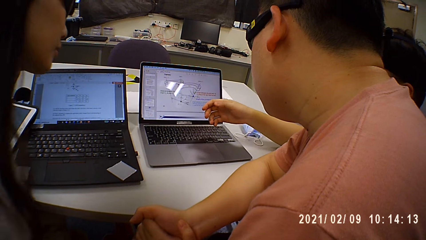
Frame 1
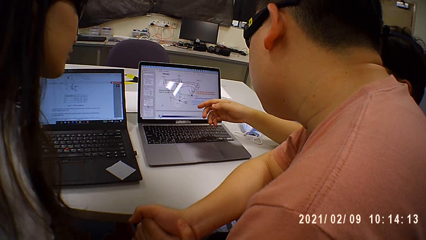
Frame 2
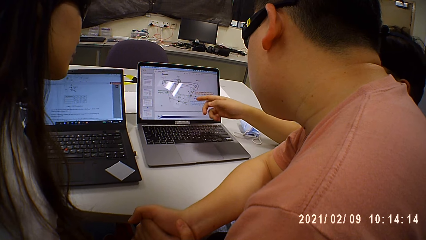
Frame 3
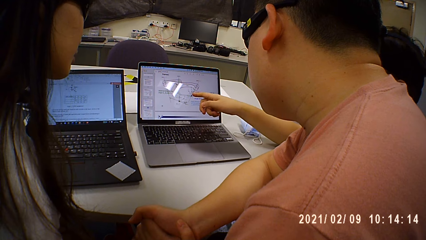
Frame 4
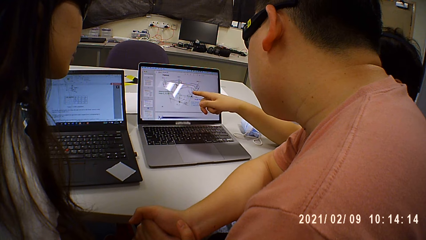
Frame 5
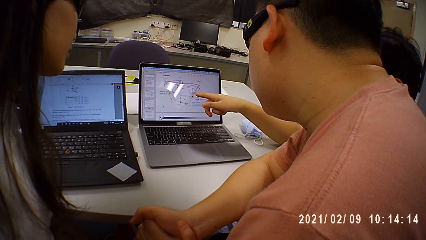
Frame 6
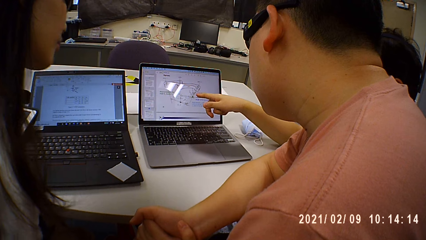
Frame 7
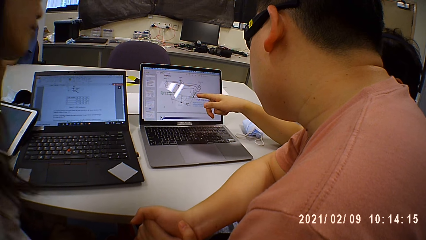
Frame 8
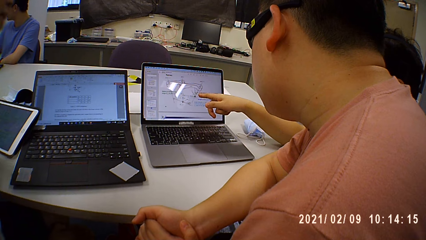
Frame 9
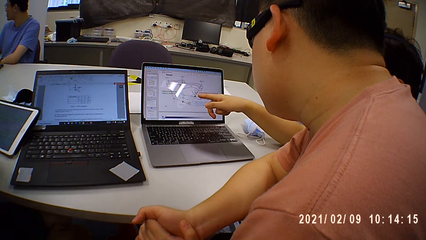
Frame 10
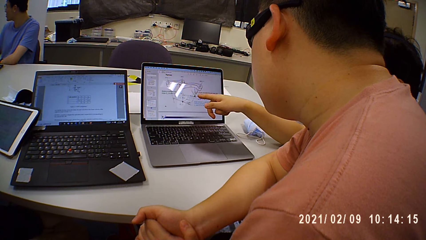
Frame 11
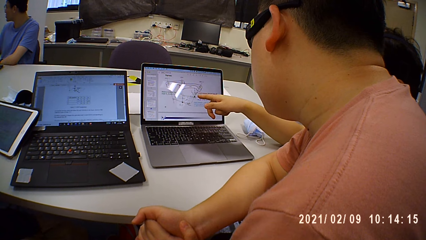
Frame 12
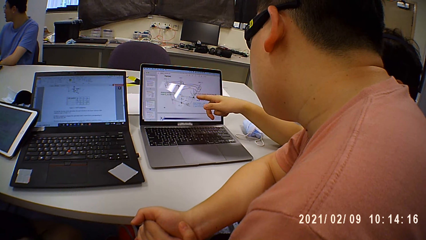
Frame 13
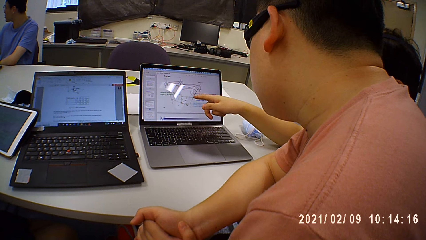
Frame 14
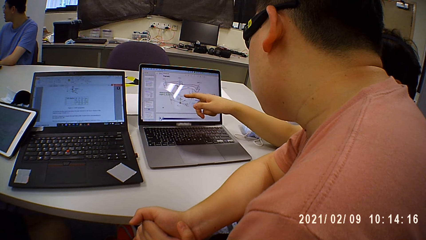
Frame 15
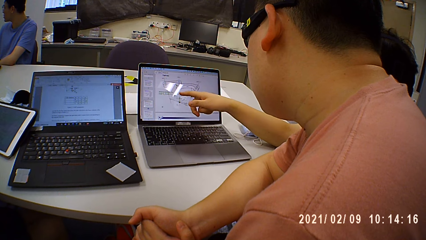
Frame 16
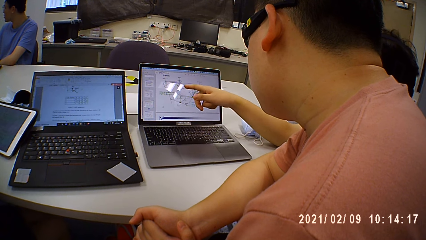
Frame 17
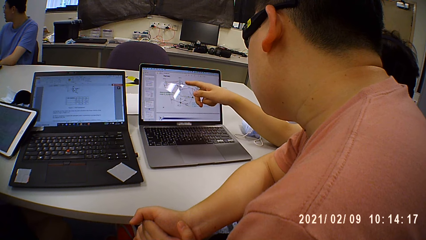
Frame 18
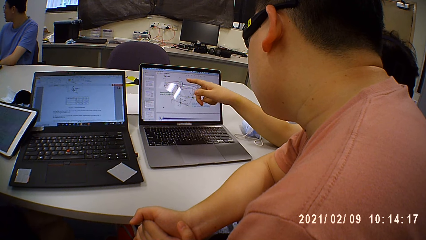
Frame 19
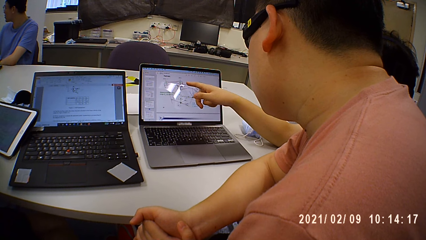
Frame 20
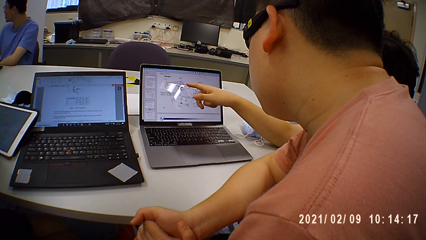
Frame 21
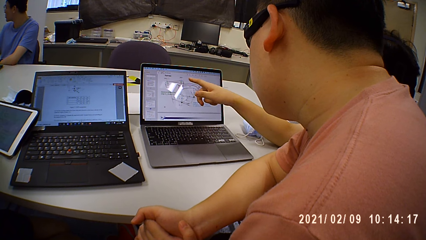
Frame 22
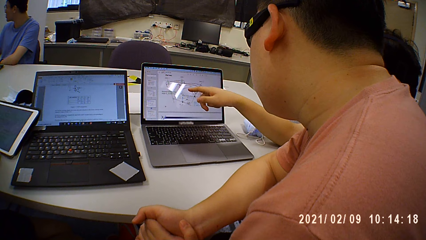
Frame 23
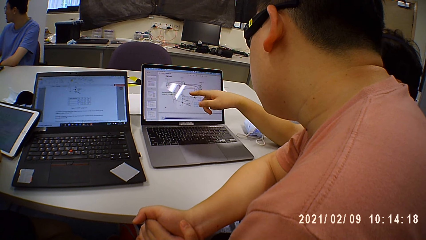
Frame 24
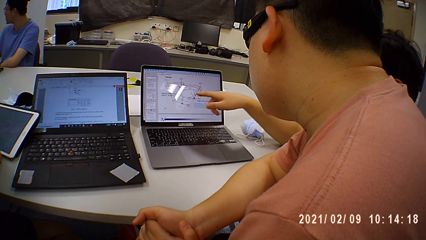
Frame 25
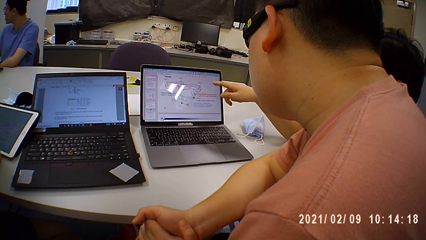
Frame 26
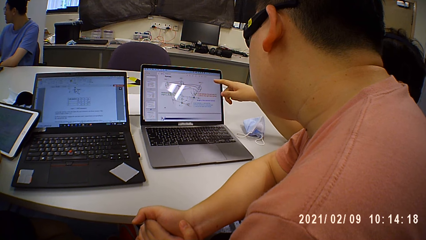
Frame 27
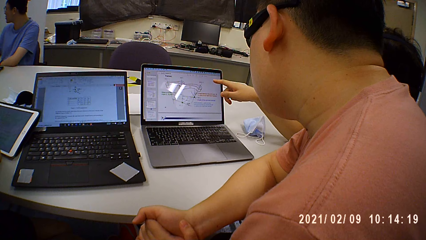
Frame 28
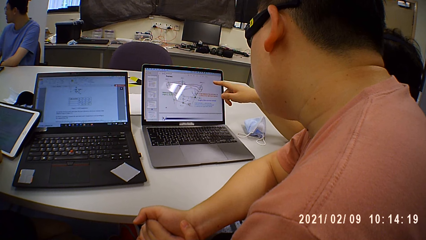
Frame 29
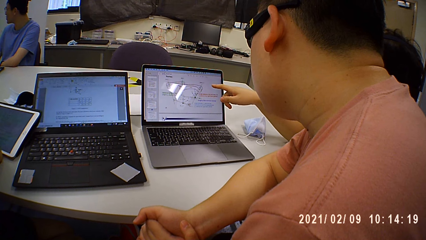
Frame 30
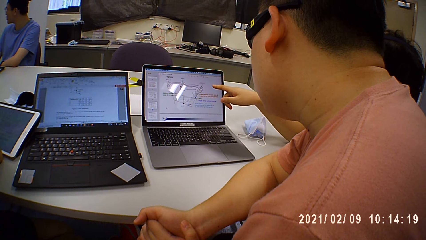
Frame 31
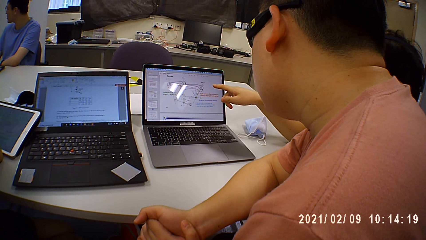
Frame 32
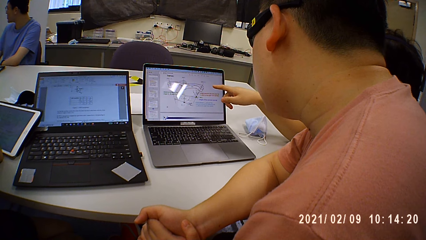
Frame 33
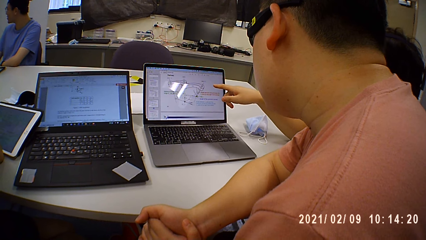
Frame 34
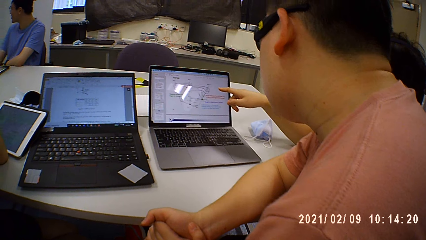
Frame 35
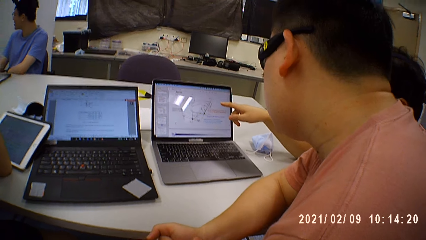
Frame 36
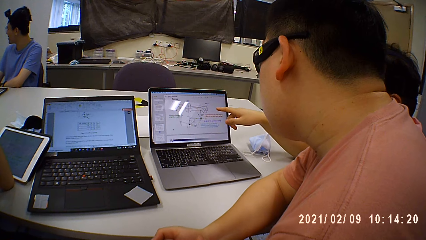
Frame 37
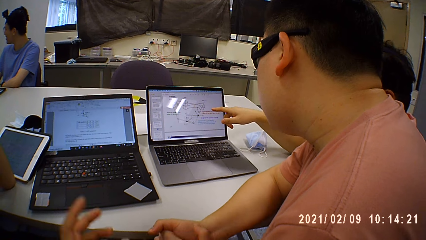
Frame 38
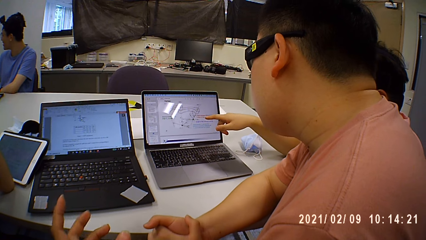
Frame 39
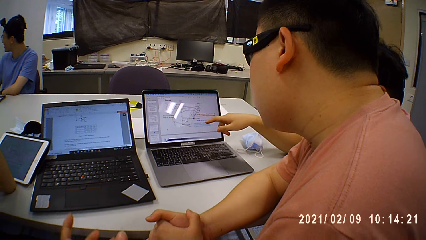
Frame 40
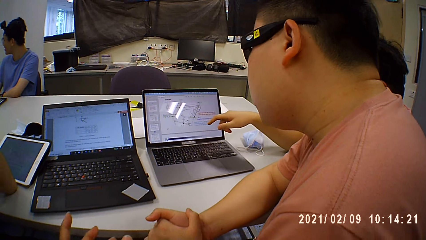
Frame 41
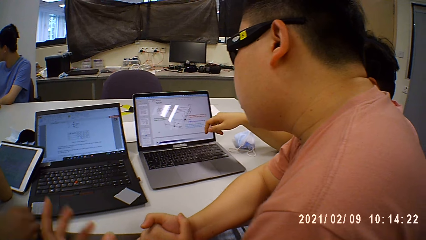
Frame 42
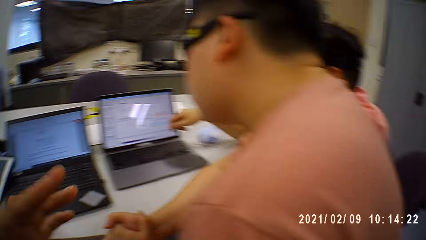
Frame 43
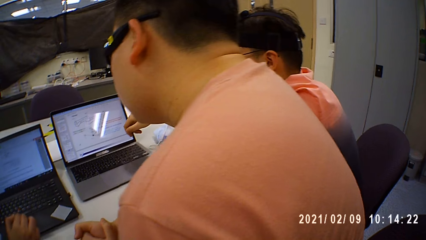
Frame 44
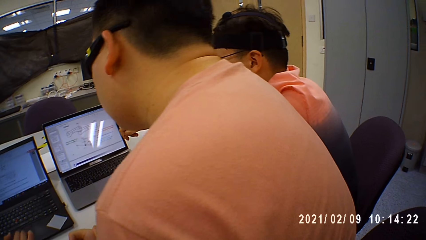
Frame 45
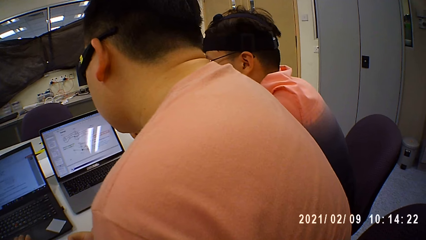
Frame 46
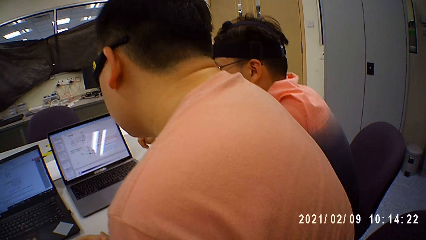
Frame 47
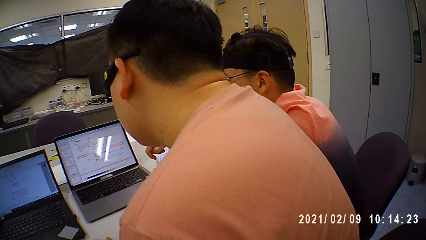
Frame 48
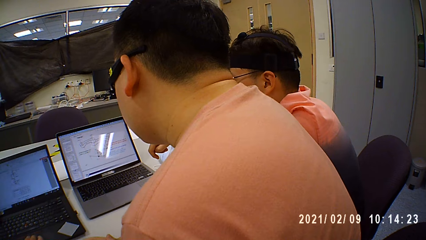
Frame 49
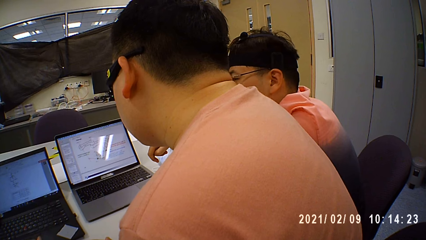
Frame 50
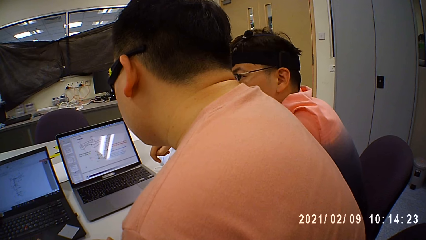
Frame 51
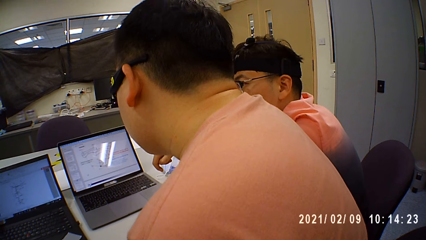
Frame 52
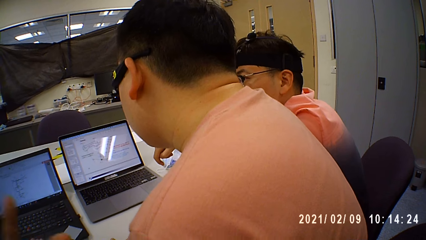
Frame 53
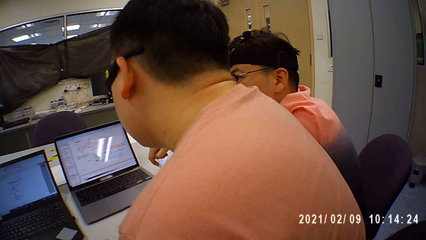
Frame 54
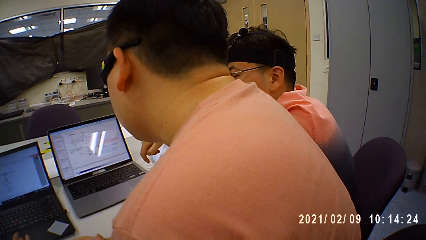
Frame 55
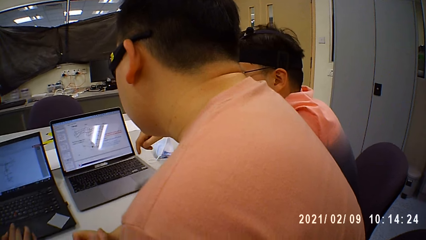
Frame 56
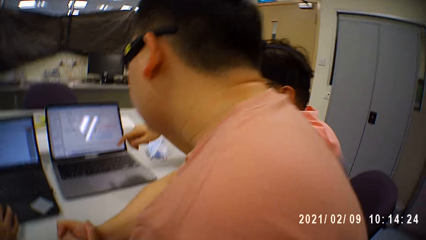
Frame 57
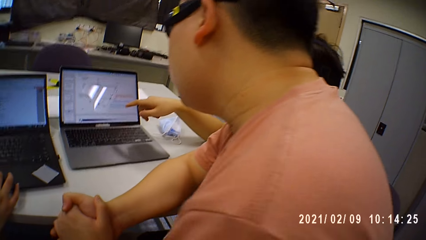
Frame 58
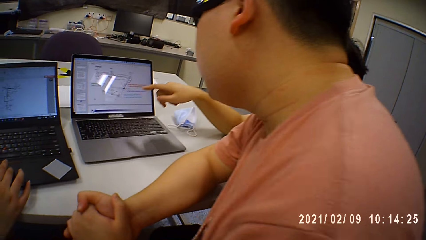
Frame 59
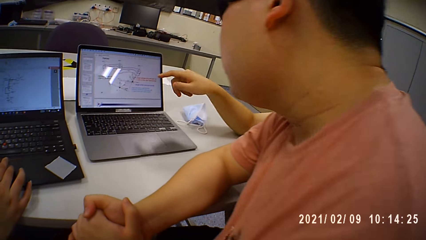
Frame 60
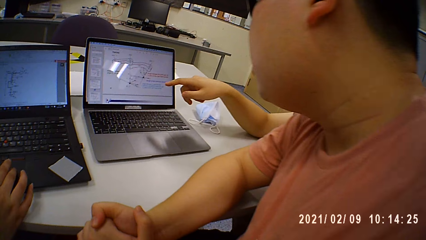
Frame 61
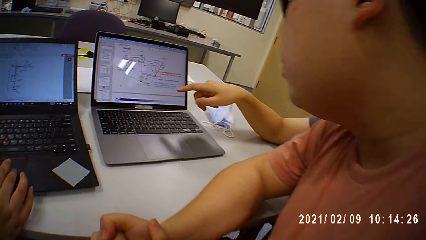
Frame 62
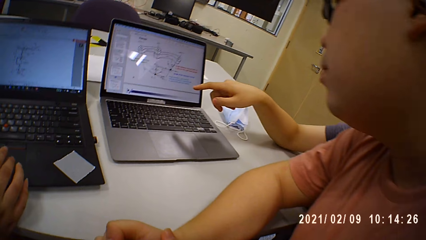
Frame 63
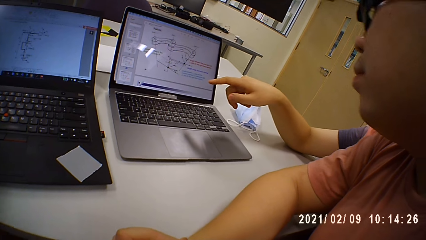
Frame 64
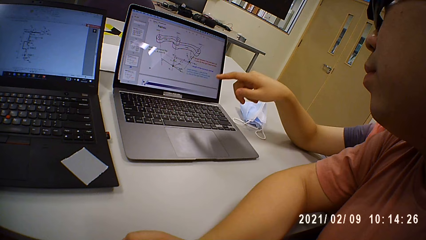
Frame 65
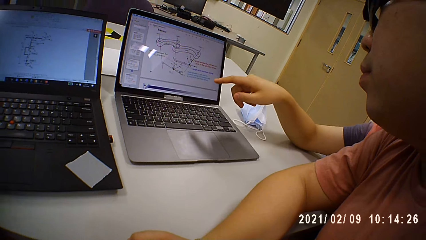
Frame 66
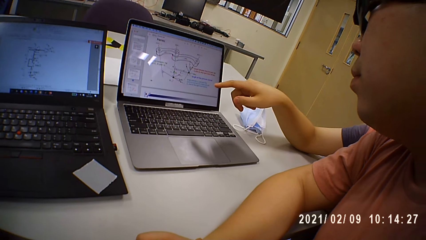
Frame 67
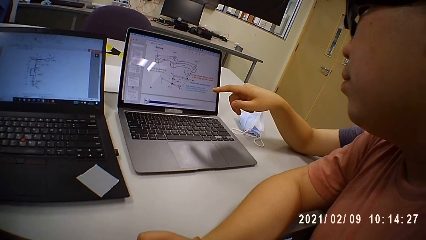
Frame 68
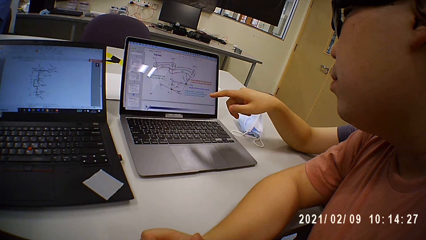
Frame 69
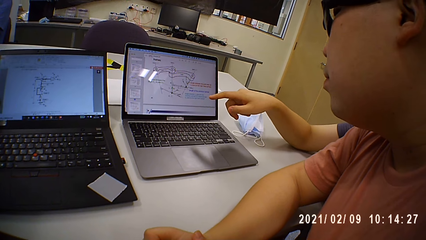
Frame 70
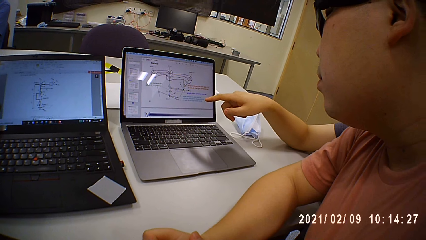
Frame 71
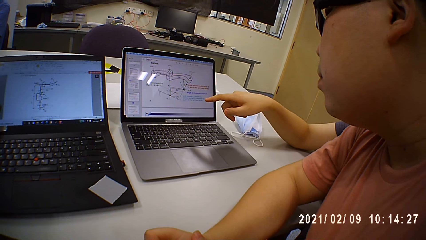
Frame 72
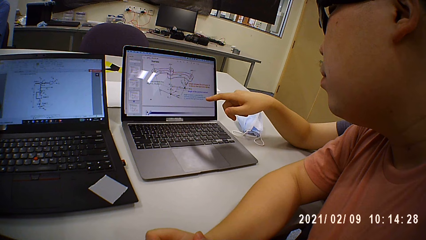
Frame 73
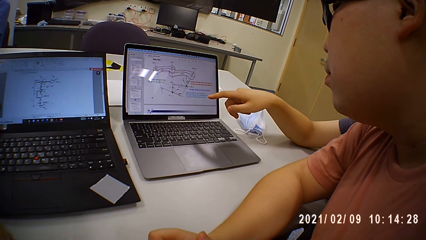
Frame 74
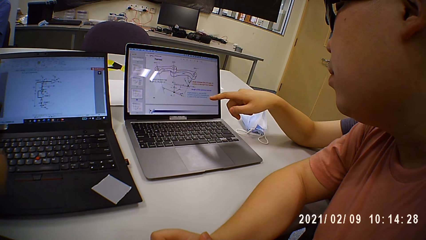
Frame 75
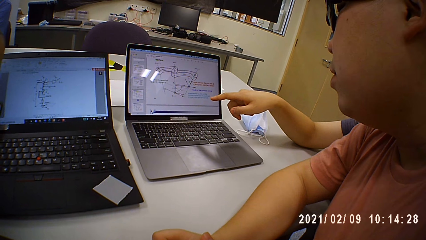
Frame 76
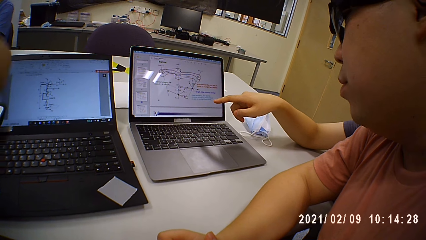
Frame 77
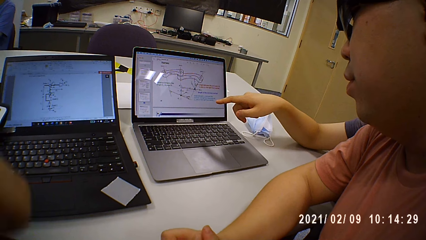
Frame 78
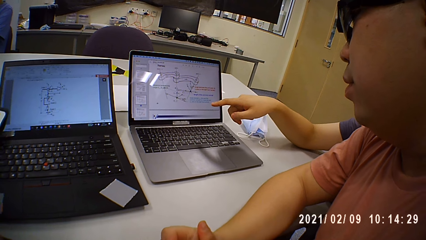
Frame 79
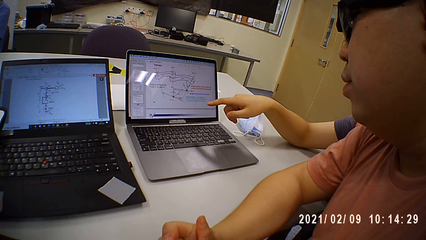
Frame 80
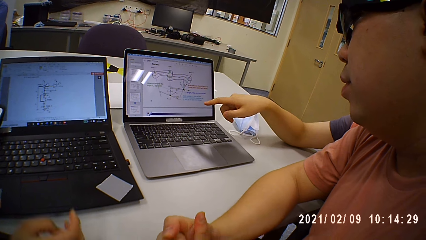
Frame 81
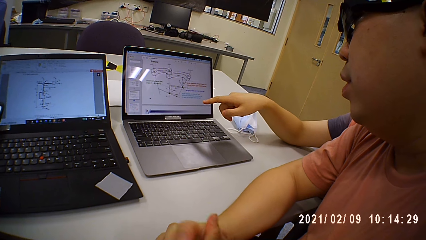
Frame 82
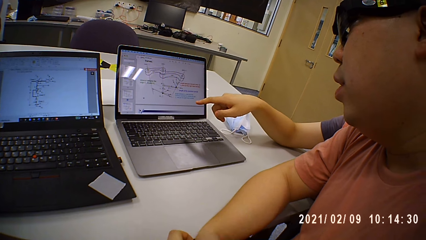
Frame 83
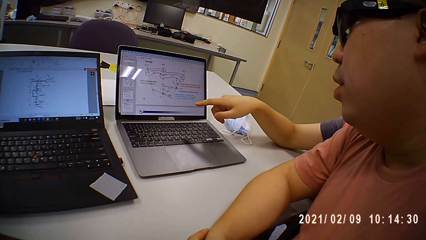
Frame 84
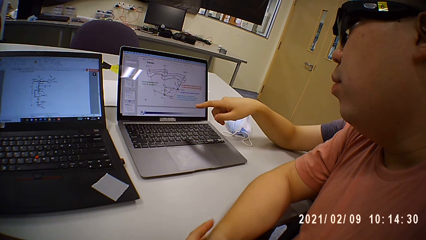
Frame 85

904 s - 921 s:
The woman operates the laptop on the table with her right hand. The camera wearer looks around. They look at the laptop.
